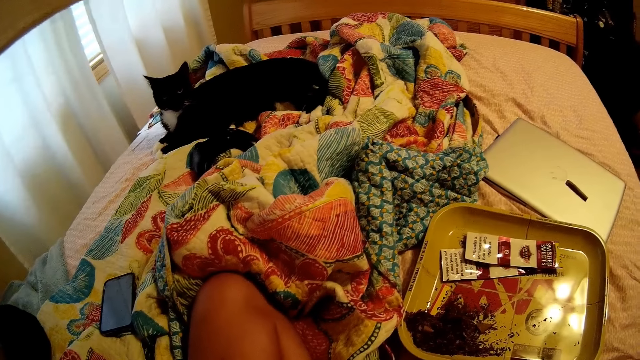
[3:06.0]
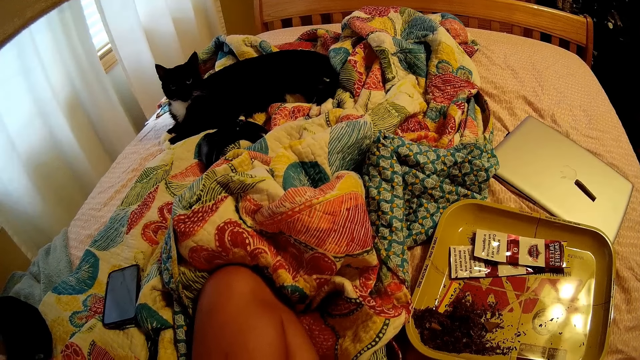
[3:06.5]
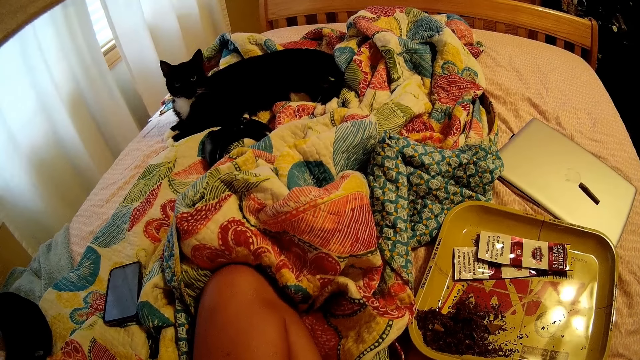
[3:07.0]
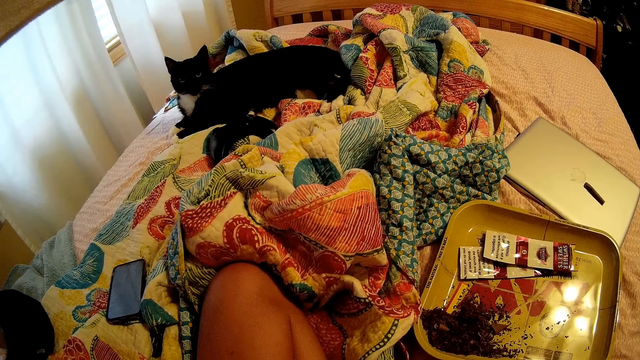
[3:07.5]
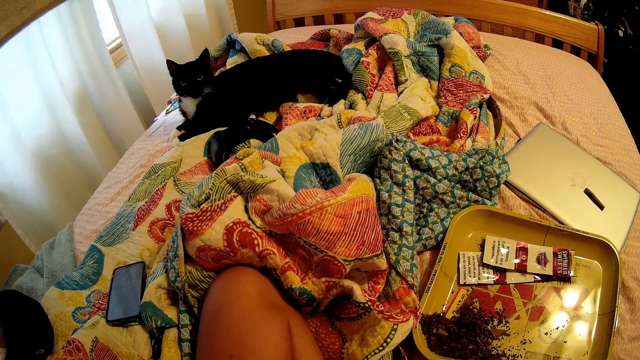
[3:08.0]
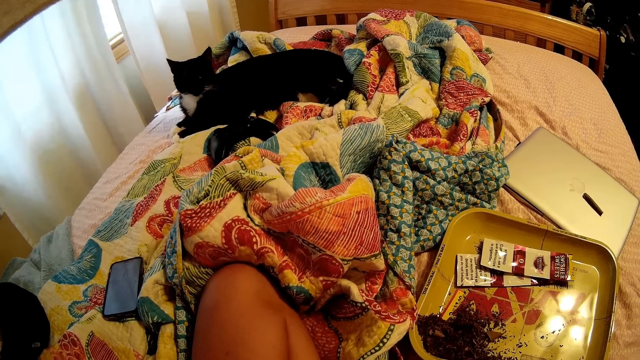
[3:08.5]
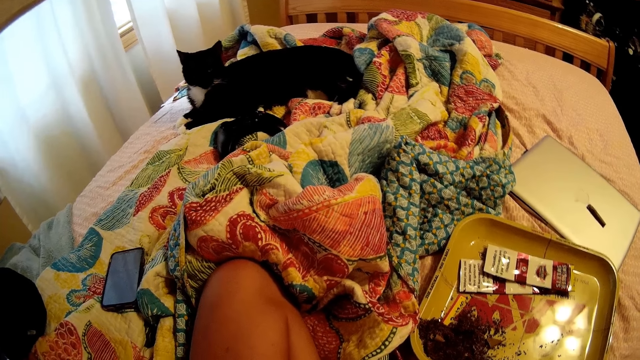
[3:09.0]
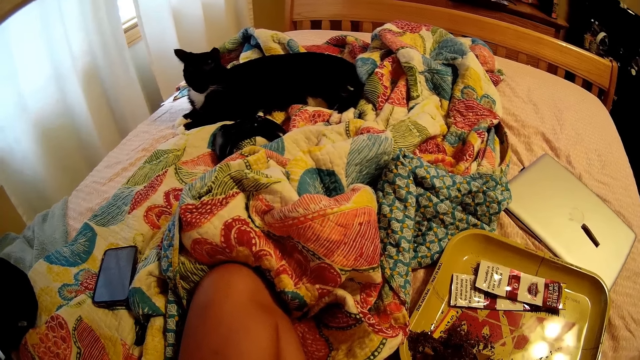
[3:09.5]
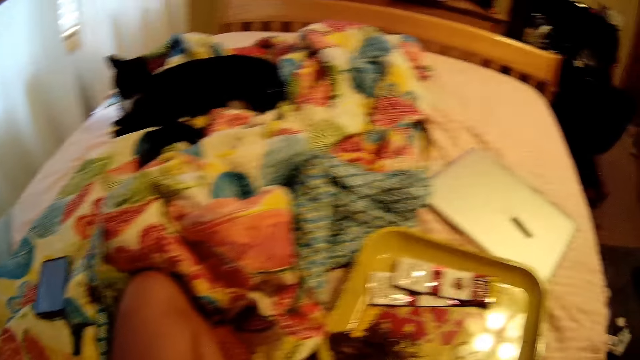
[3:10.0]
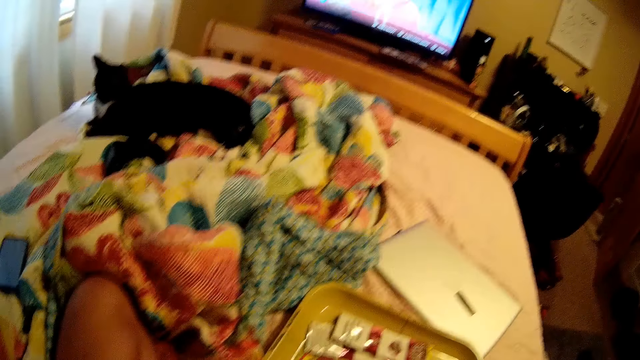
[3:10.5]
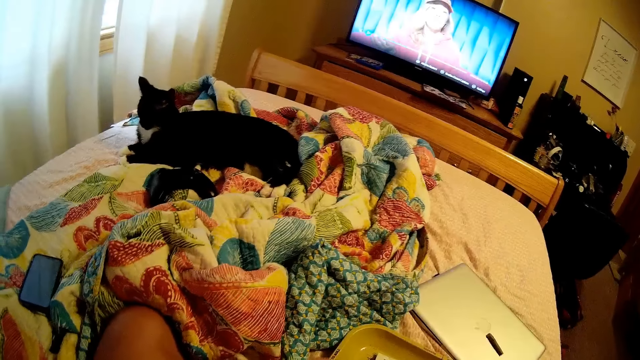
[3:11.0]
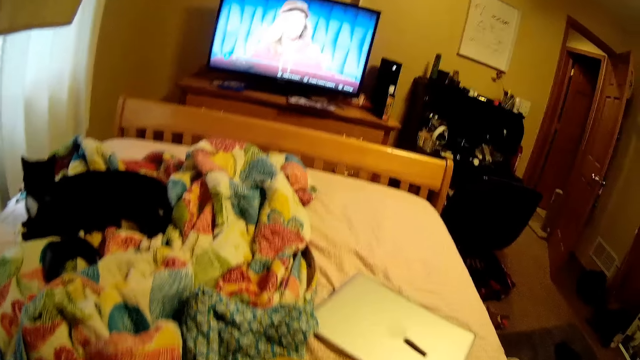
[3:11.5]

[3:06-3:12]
The camera wearer looks at the phone.

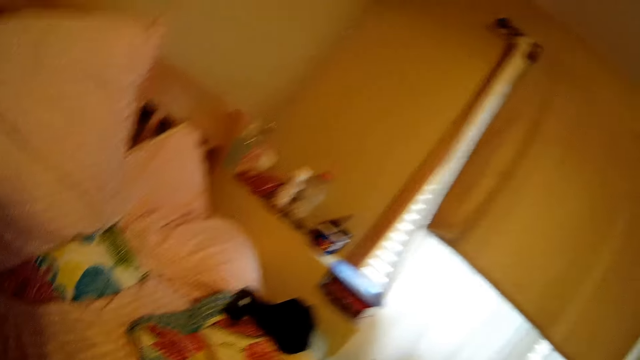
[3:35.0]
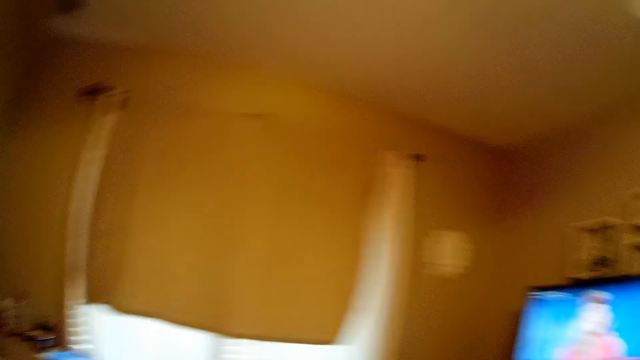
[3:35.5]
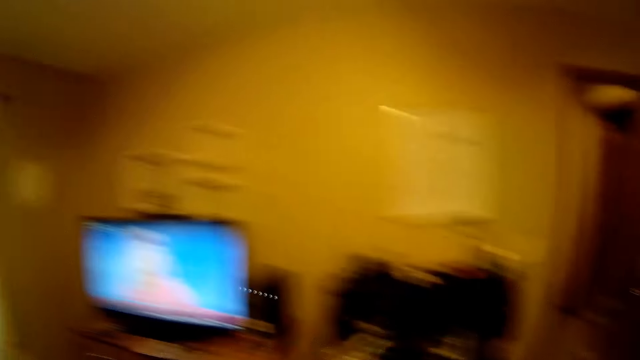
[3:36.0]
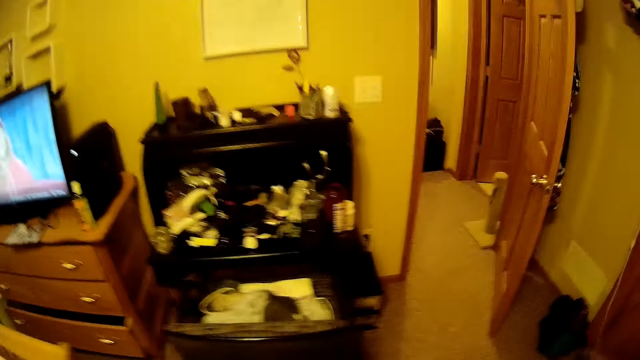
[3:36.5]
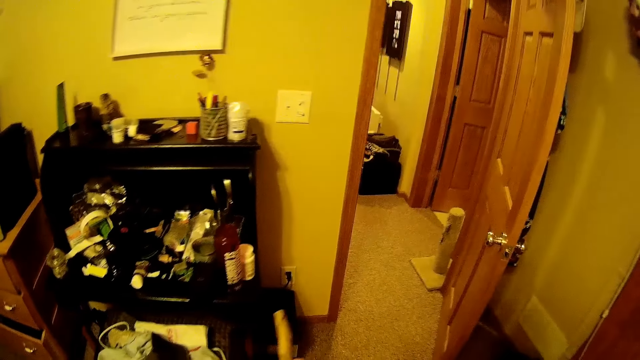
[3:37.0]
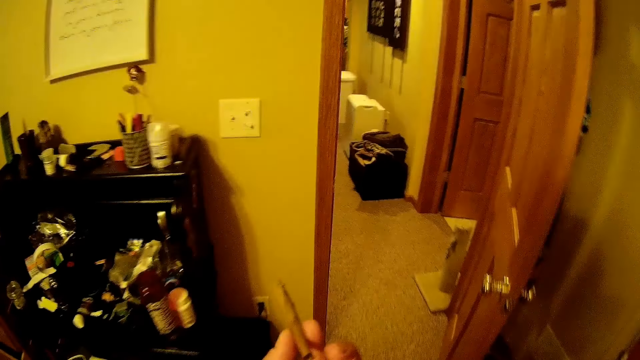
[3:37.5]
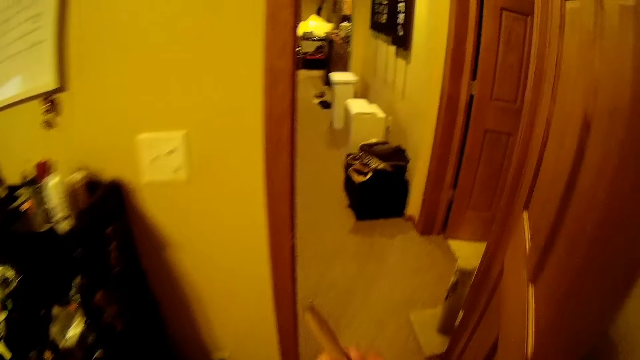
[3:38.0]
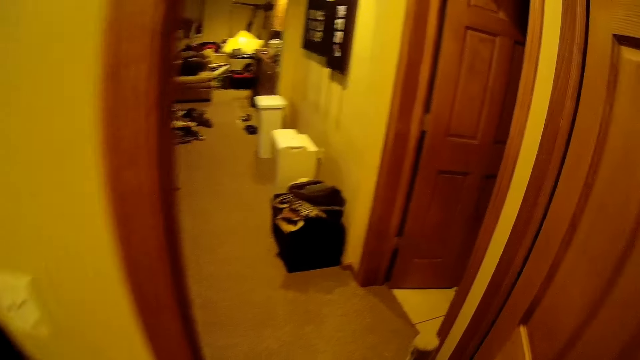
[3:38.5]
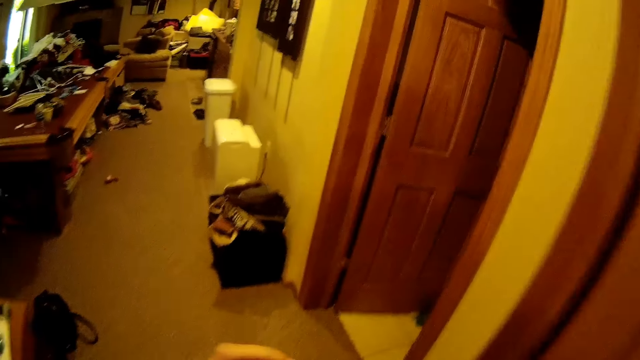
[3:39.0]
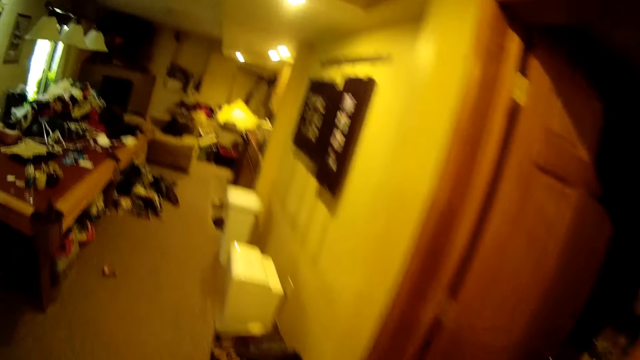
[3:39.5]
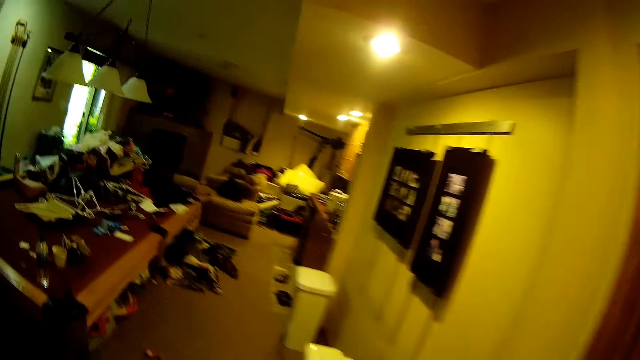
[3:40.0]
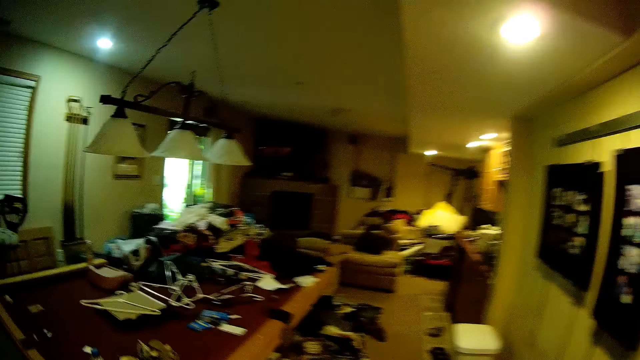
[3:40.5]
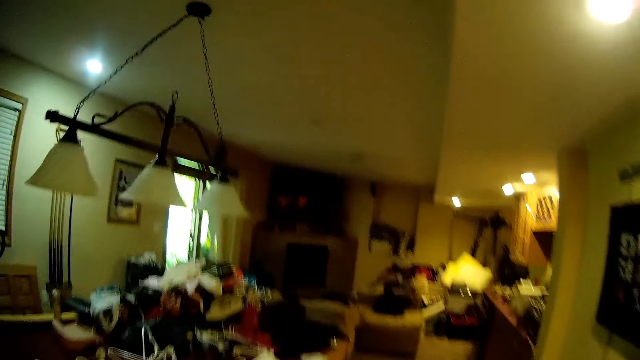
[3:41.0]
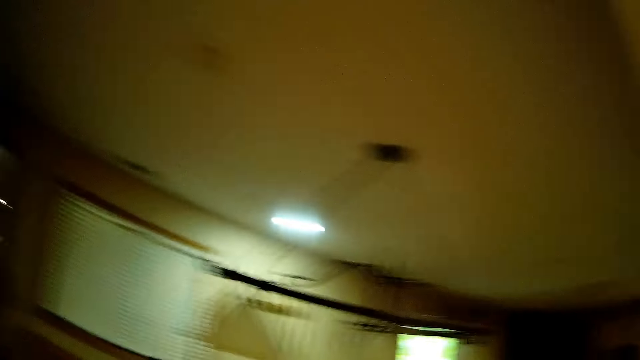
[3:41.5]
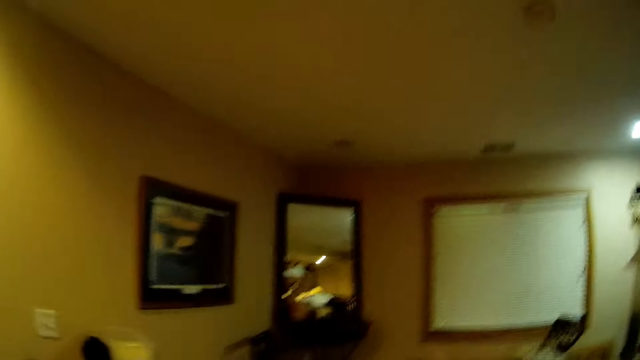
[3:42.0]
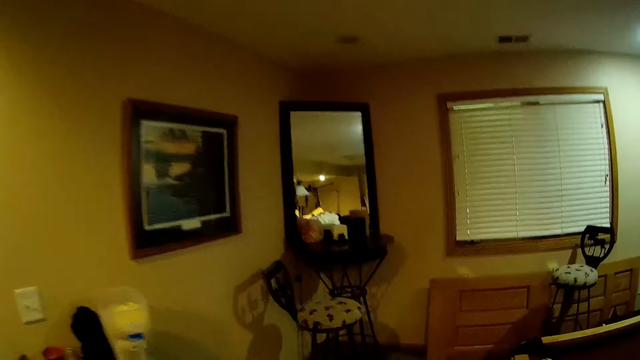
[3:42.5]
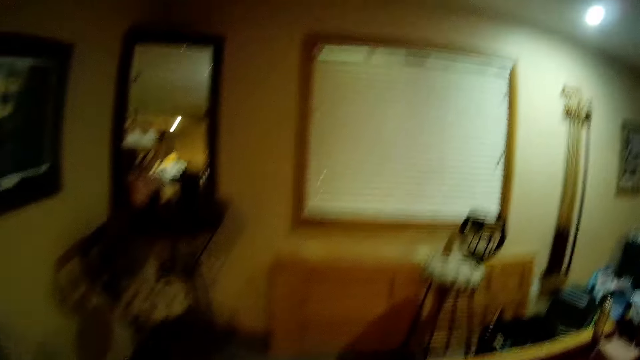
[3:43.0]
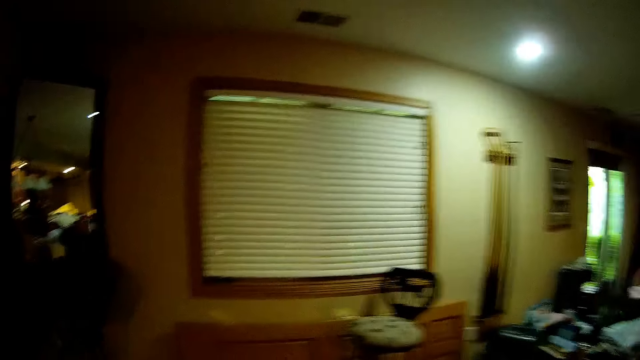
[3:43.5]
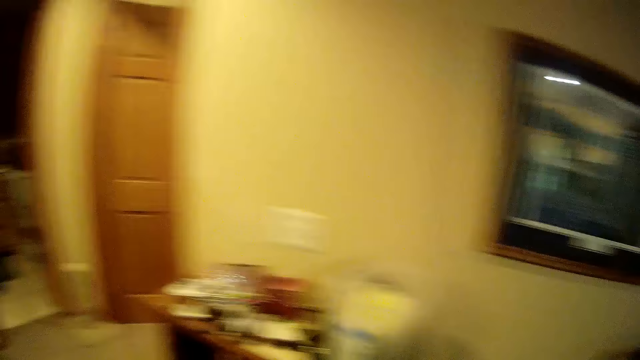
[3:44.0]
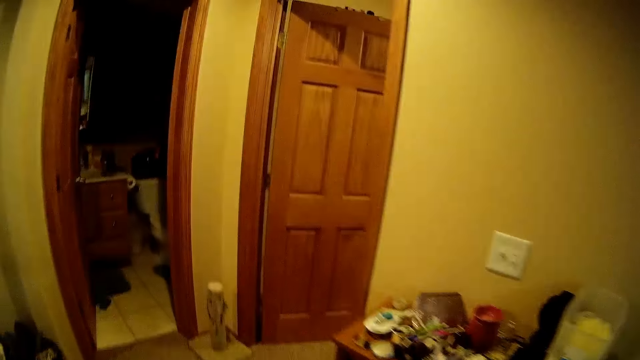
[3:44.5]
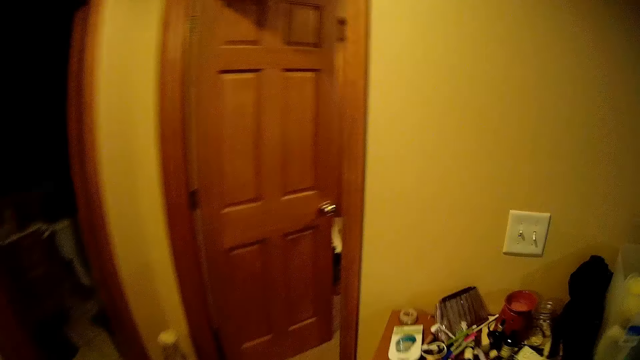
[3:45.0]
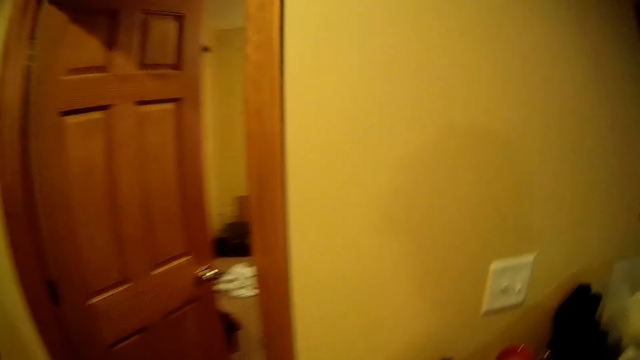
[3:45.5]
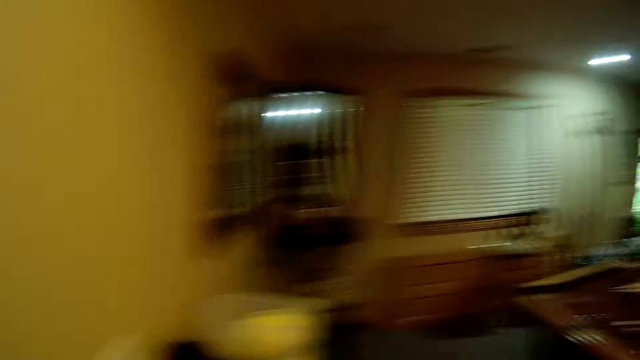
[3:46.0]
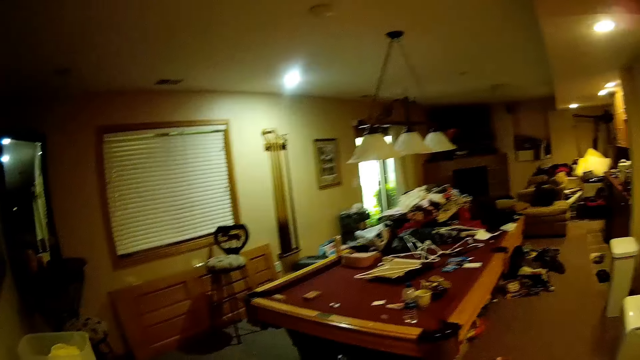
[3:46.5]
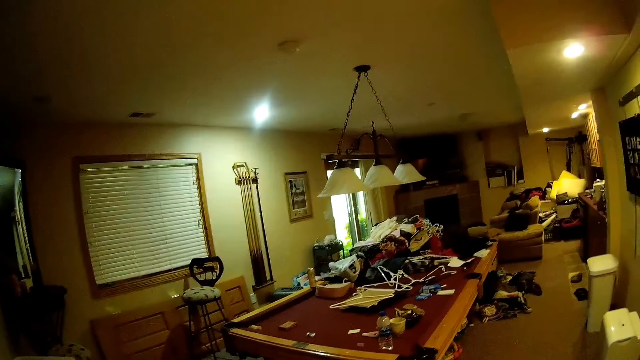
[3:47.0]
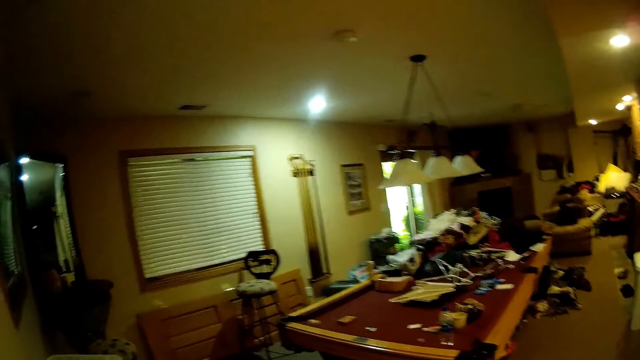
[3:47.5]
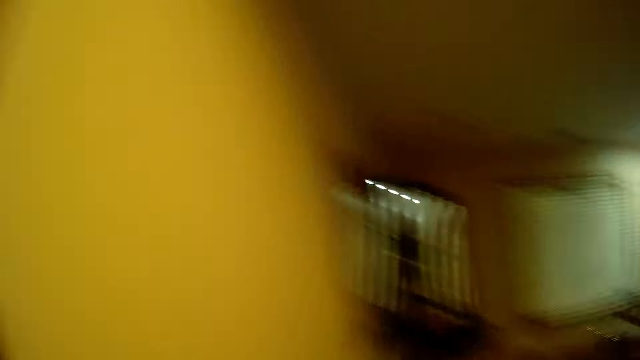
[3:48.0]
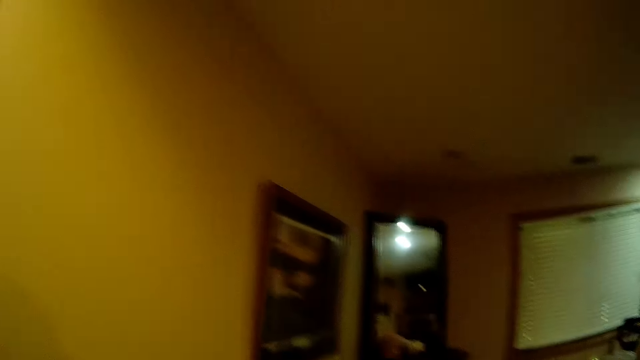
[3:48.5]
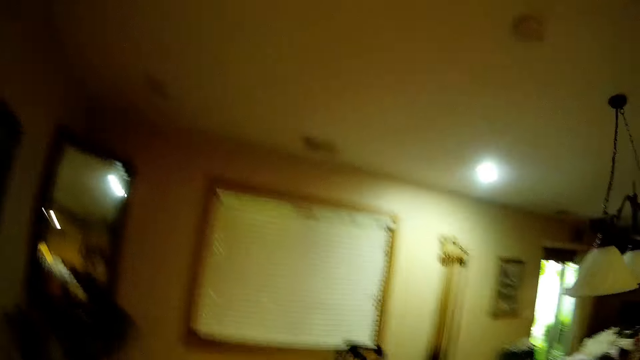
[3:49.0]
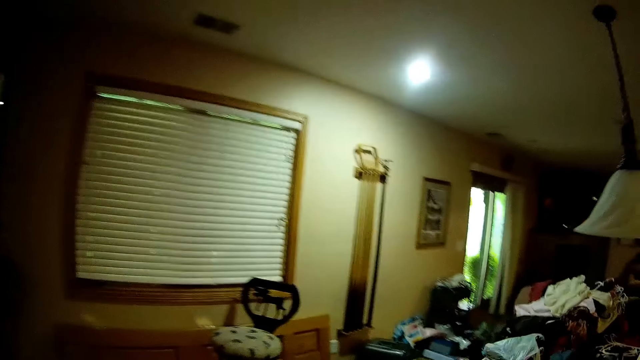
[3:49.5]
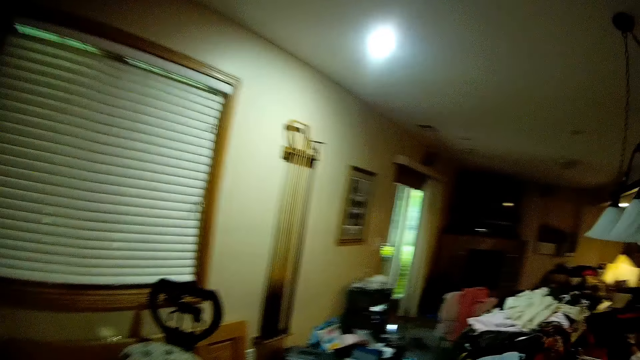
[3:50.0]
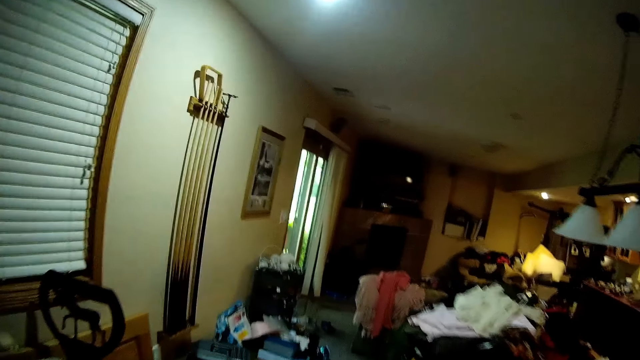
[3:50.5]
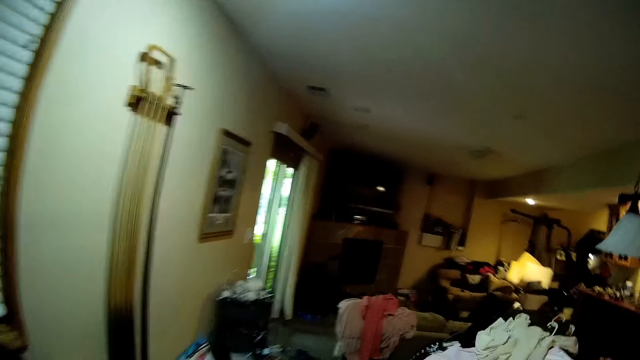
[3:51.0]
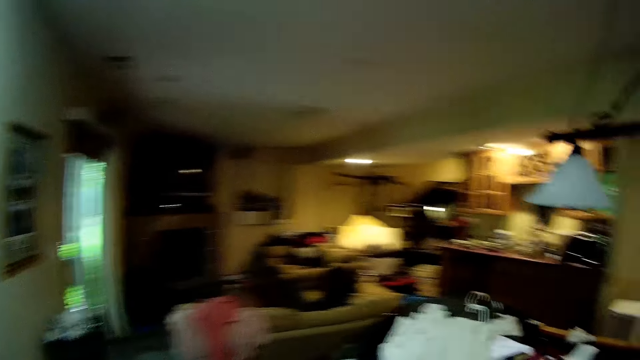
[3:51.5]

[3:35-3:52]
The camera wearer looks around the room. They walk into another room.
